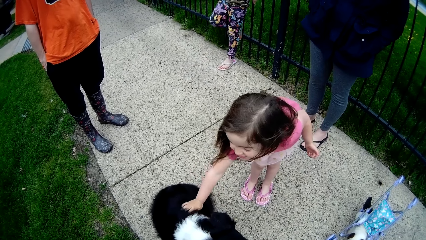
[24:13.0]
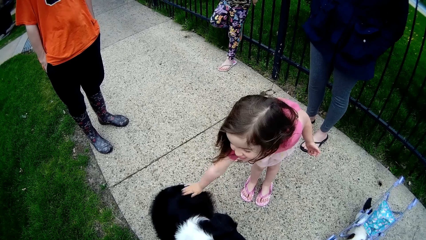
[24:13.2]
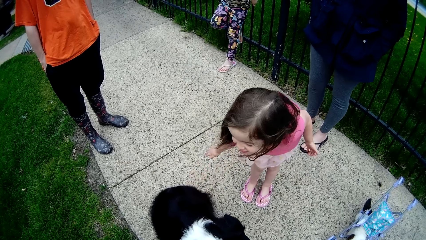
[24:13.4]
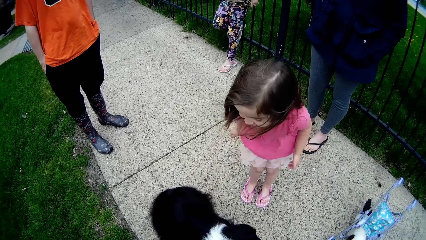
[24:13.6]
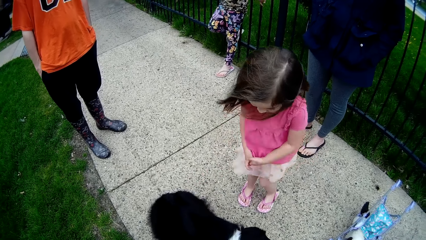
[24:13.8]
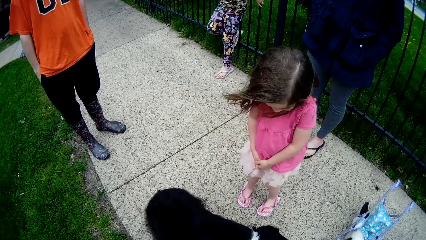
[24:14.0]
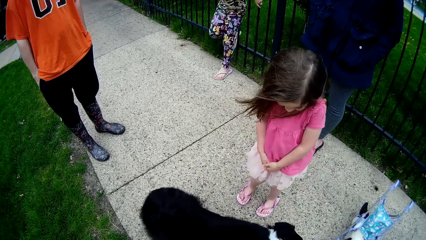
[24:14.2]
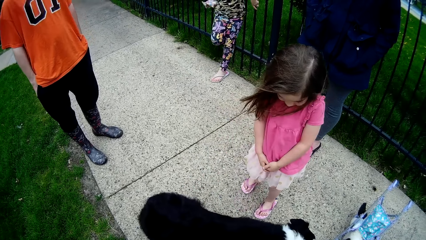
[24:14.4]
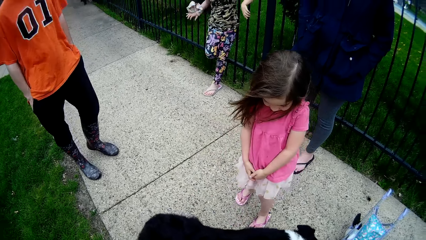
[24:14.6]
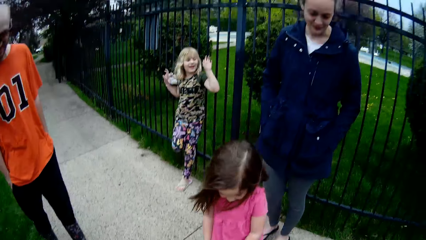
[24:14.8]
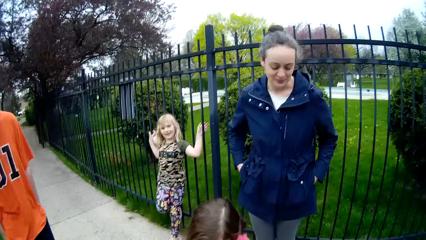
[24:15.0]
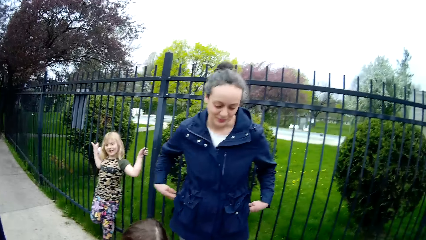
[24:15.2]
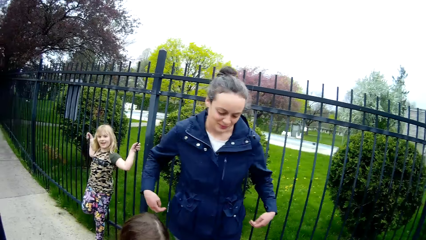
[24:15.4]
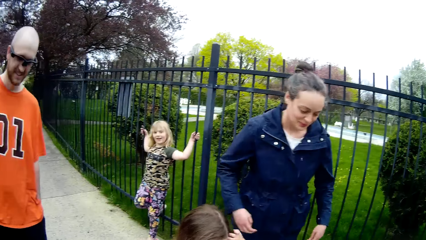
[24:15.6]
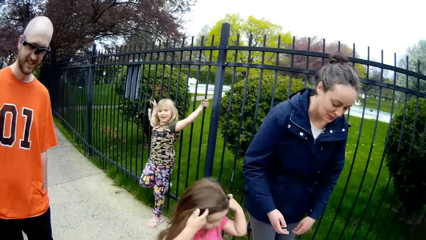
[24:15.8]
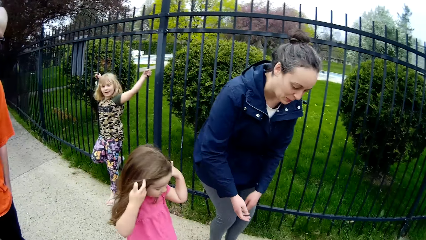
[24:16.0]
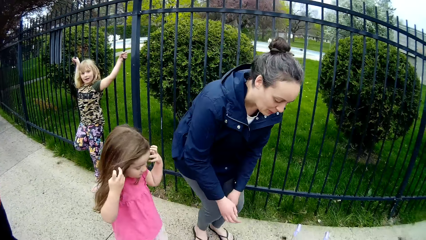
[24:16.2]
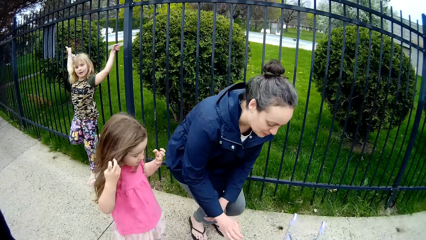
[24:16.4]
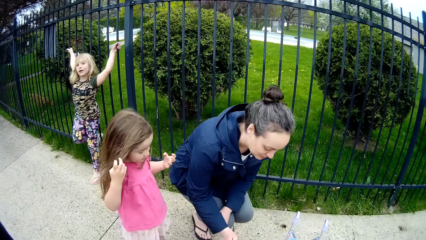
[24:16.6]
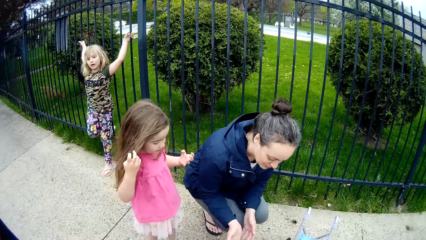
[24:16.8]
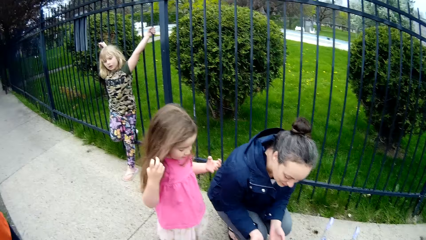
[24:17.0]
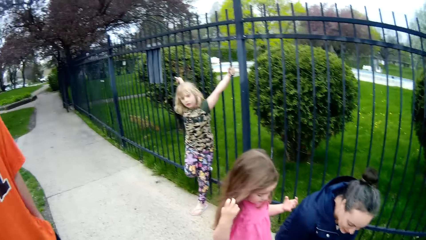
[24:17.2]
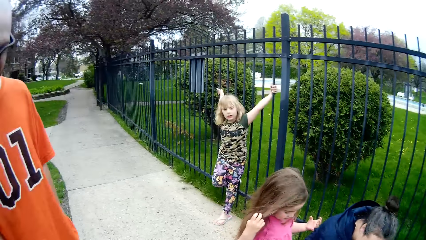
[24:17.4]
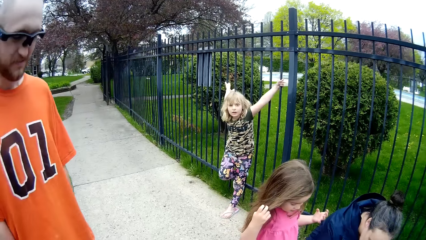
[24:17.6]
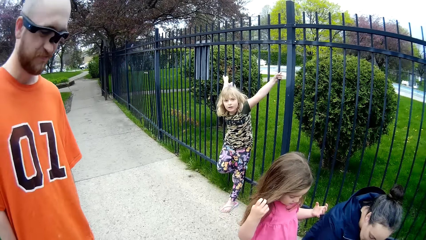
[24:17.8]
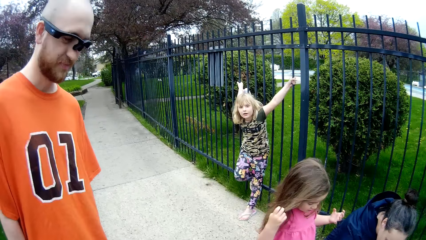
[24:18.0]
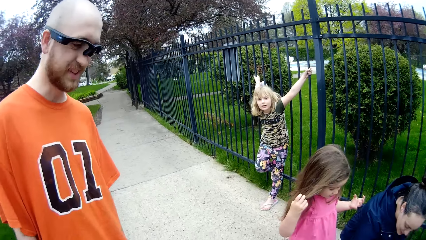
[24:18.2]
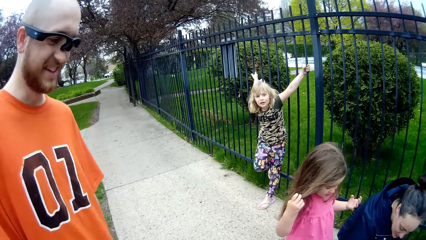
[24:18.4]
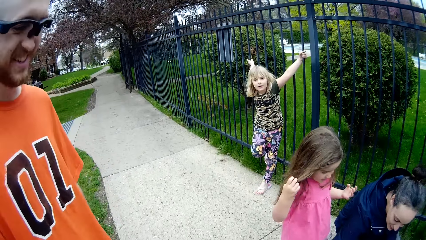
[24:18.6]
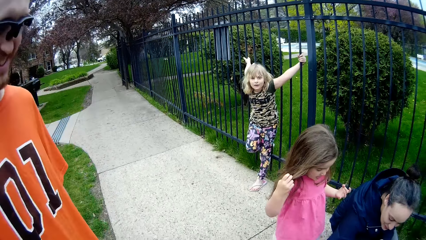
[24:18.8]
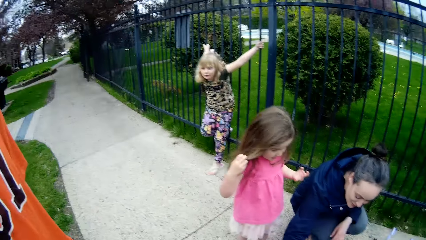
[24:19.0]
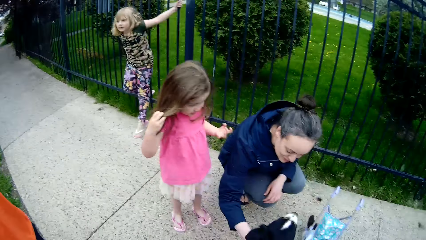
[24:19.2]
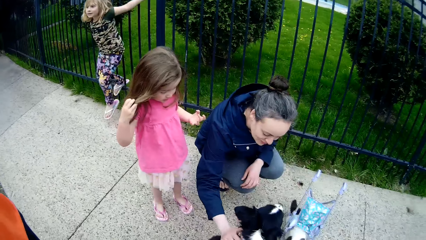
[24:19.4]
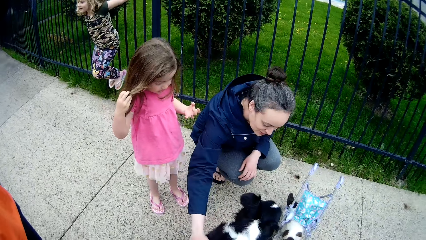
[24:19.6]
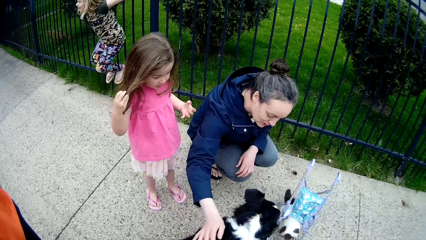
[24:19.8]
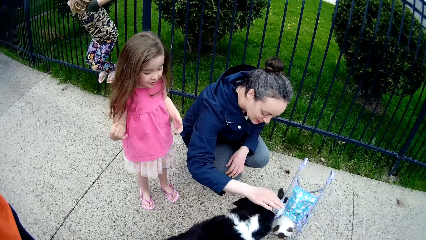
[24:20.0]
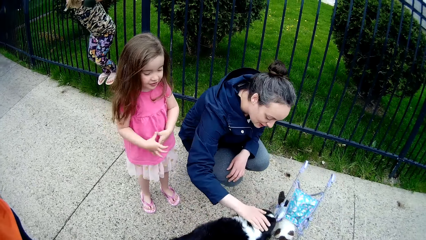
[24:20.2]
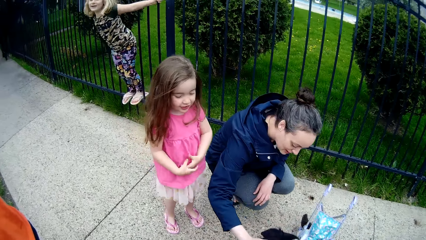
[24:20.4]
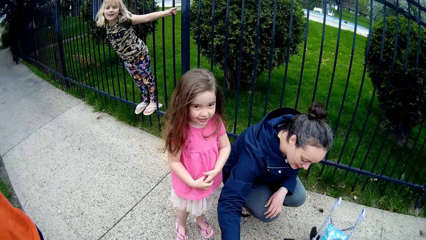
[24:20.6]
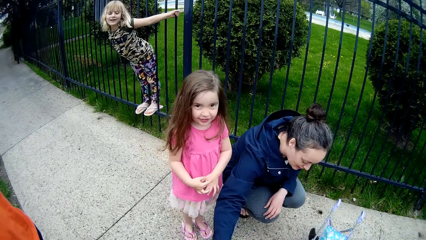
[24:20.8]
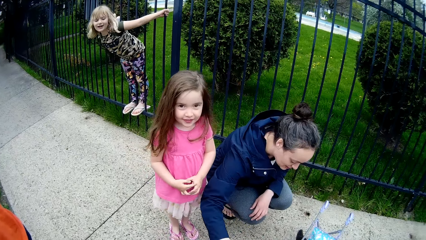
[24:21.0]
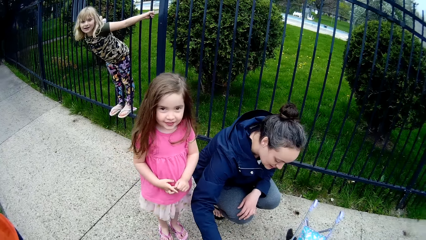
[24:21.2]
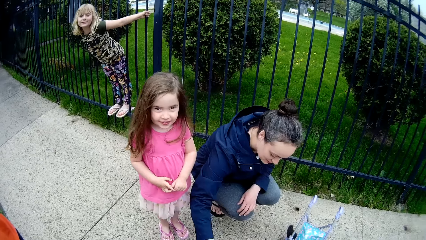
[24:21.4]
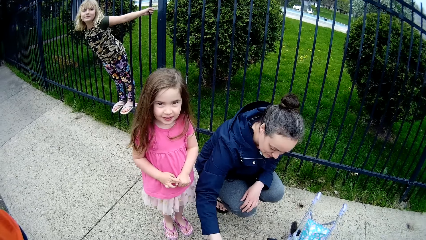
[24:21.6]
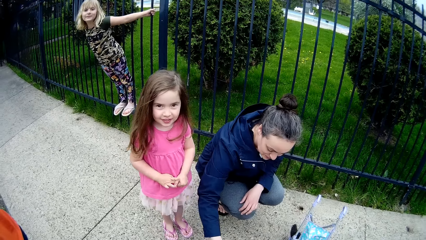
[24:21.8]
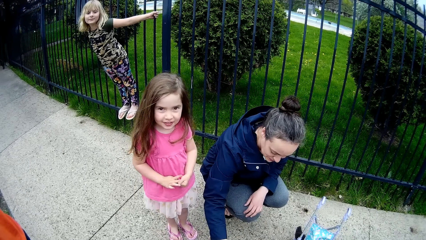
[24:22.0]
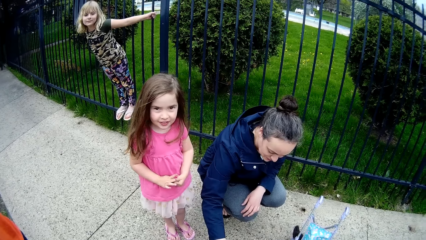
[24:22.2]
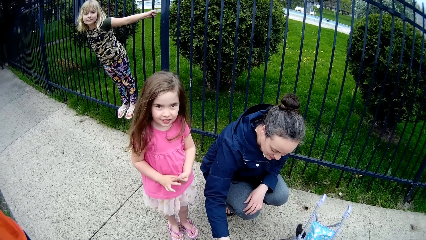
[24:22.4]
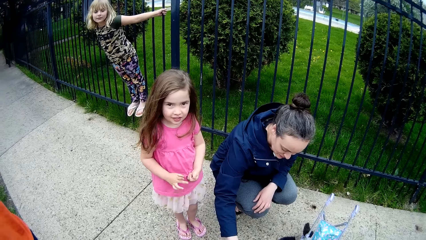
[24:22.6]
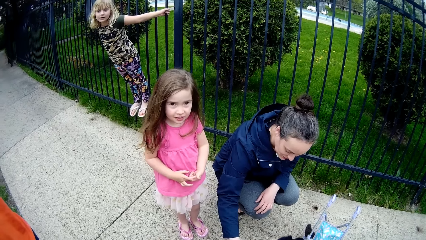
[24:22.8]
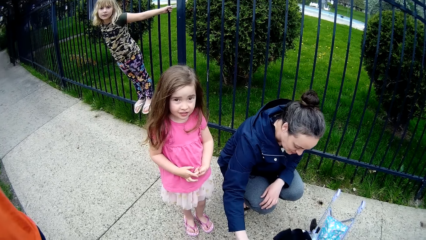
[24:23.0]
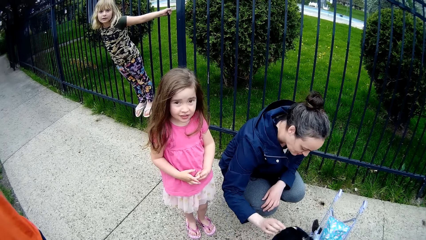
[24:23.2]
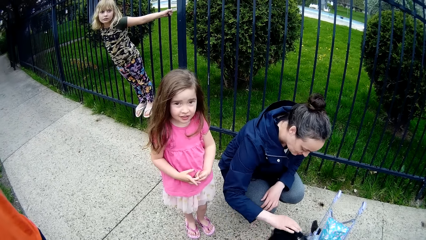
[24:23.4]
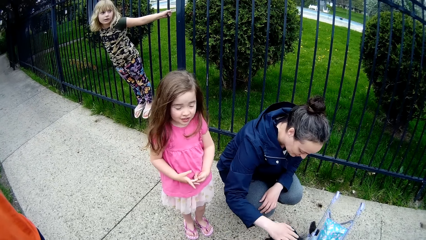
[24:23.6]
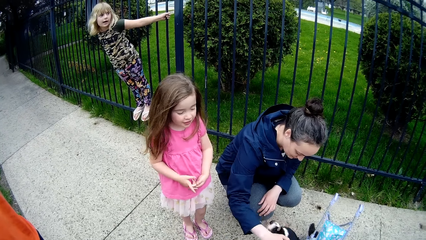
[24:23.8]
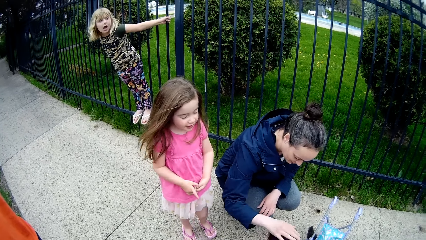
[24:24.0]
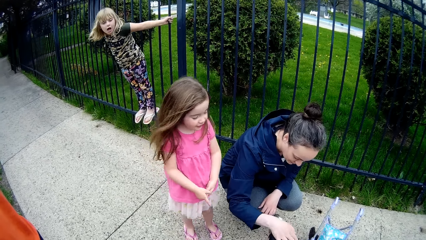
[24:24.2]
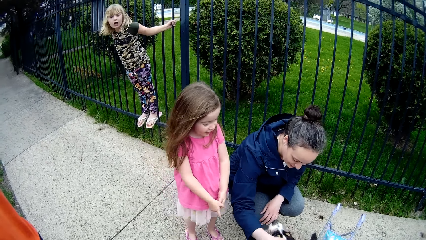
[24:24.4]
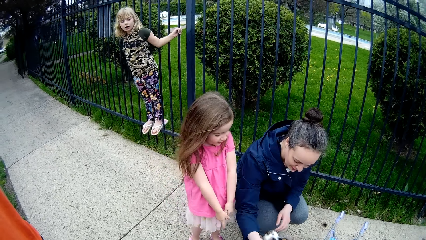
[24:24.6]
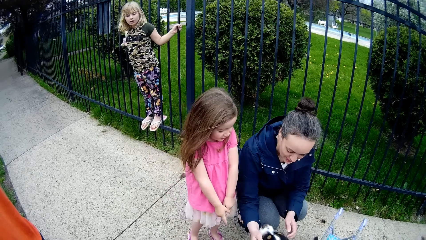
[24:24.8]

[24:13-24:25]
A girl places her right leg on the iron barricade. The camera wearer interacts with the girl. A lady plays with a dog. The lady touches the dog with her right hand. The girl places her left leg on the iron barricade. The camera wearer interacts with another girl.

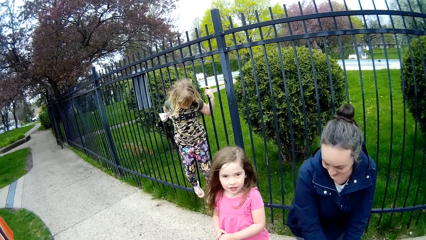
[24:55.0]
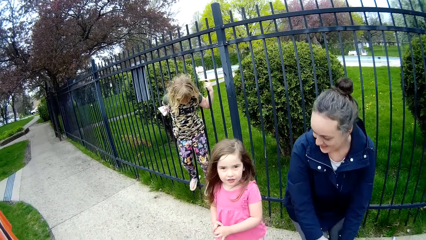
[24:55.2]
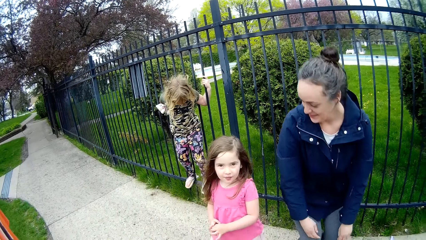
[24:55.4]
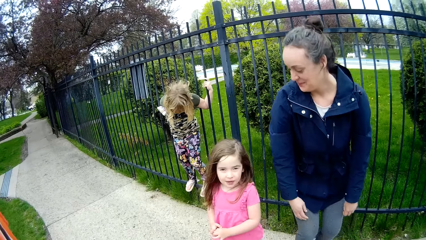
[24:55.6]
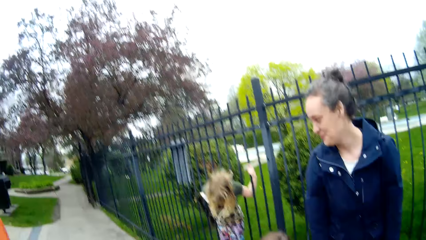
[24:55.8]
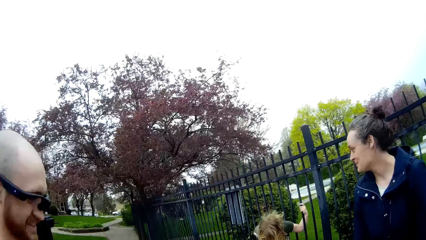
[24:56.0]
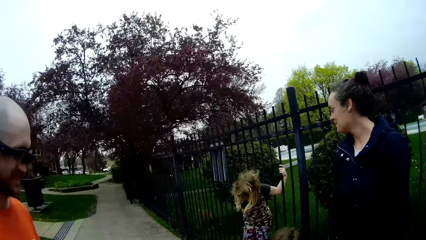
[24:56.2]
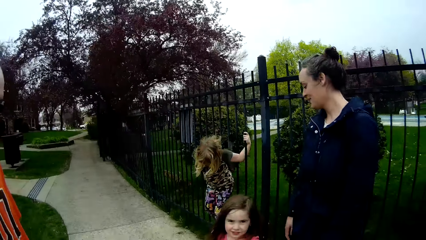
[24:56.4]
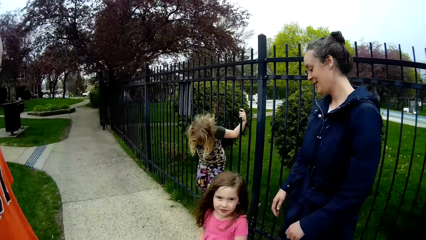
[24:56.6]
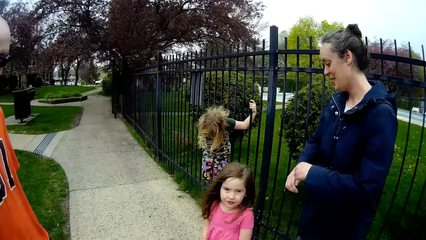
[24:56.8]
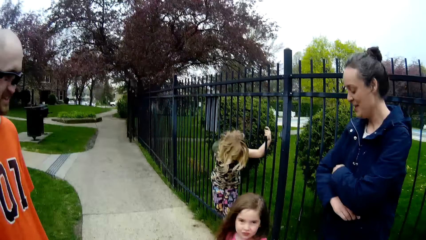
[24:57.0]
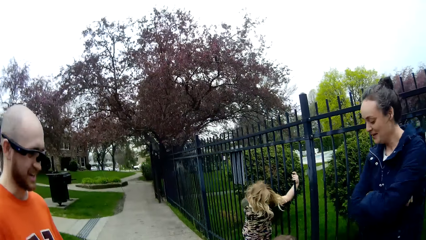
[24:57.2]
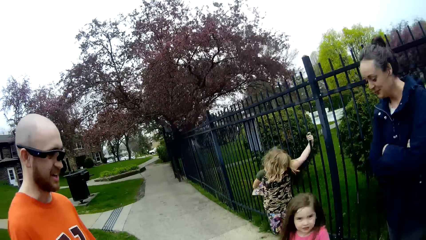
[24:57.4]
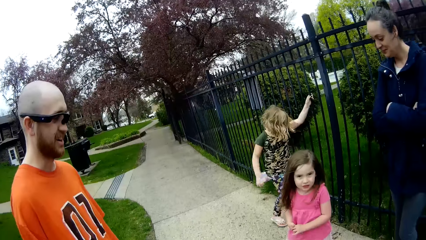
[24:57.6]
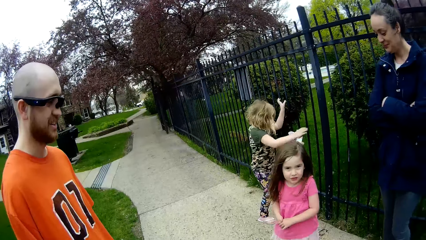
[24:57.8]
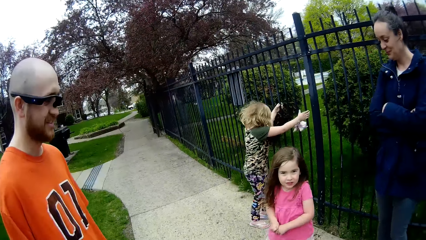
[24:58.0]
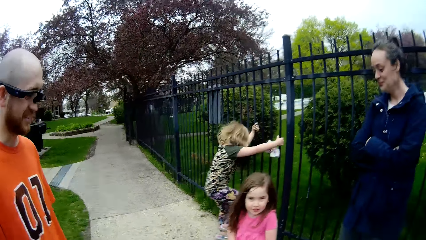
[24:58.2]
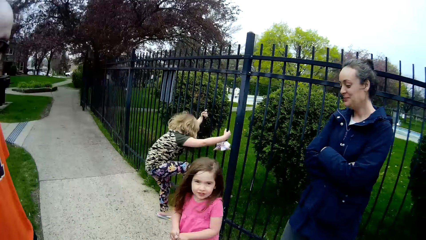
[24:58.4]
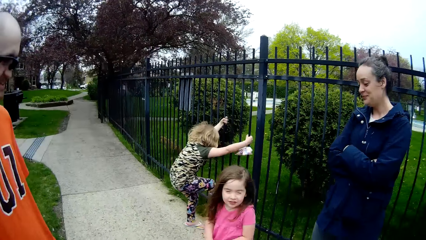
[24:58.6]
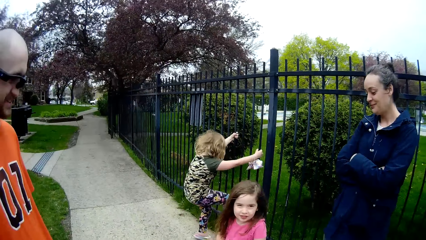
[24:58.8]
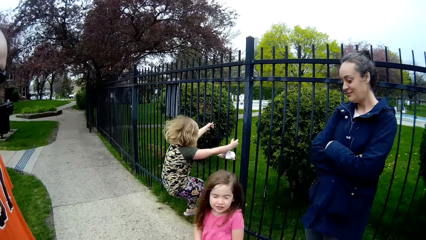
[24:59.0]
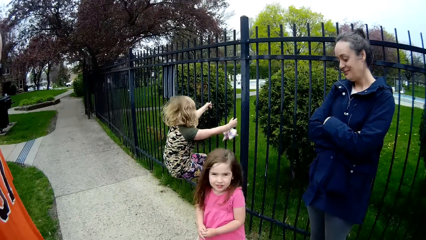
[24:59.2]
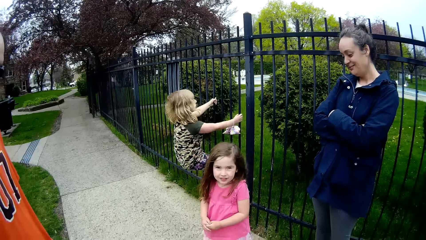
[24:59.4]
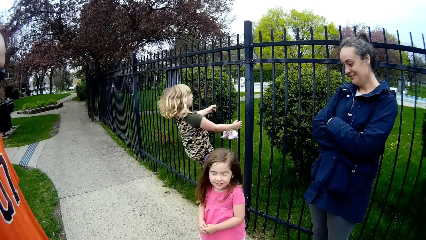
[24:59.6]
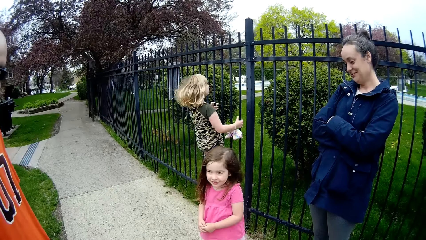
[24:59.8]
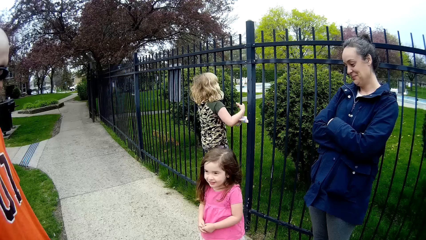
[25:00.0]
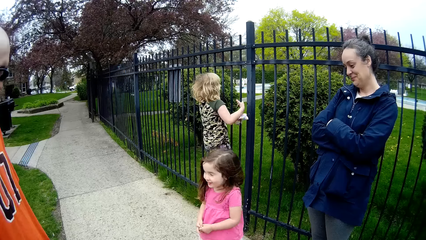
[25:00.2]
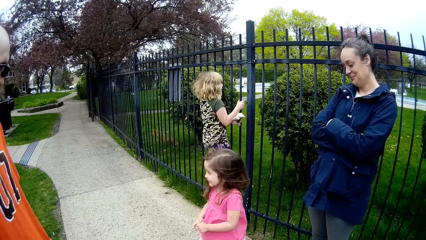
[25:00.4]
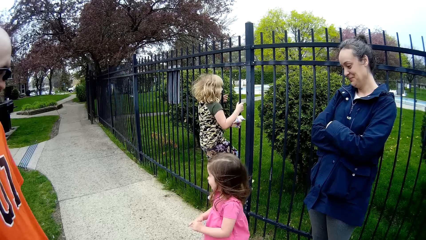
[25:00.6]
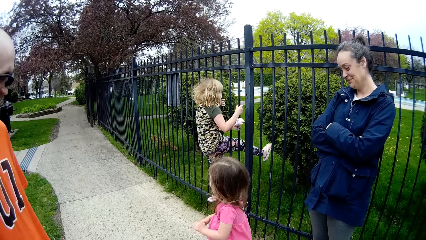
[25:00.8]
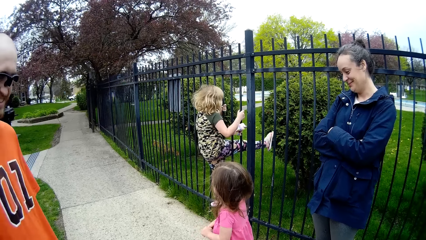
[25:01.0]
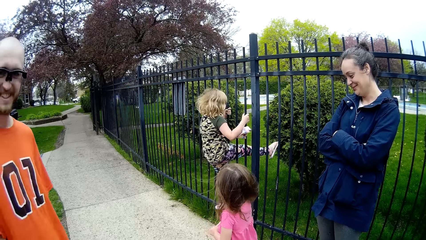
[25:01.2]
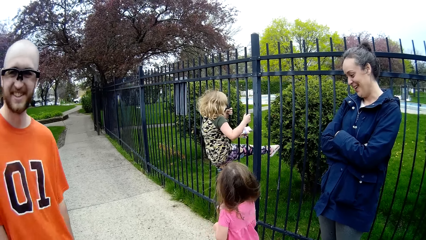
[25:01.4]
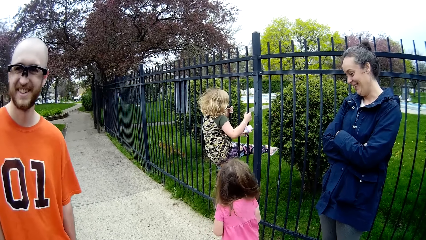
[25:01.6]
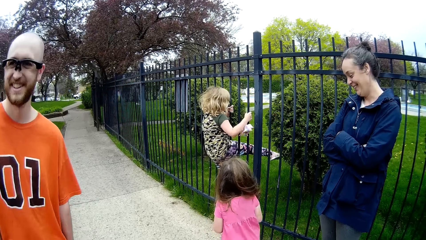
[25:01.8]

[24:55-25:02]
A girl drops off the iron barricade. The girl climbs the iron barricade.
